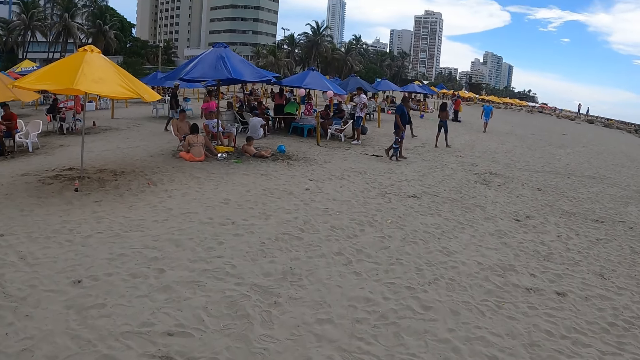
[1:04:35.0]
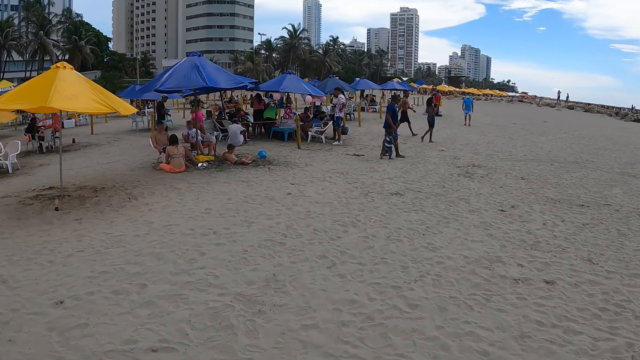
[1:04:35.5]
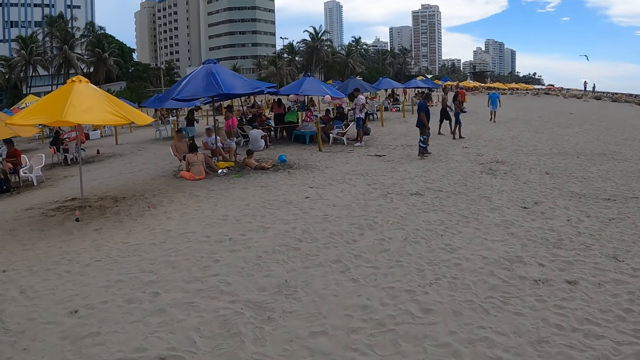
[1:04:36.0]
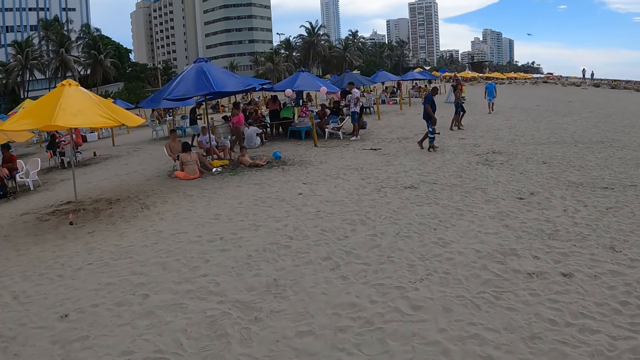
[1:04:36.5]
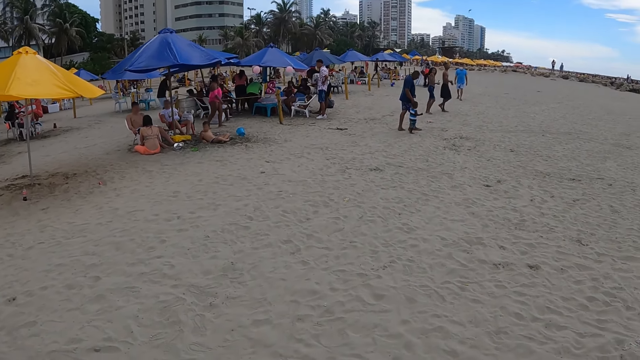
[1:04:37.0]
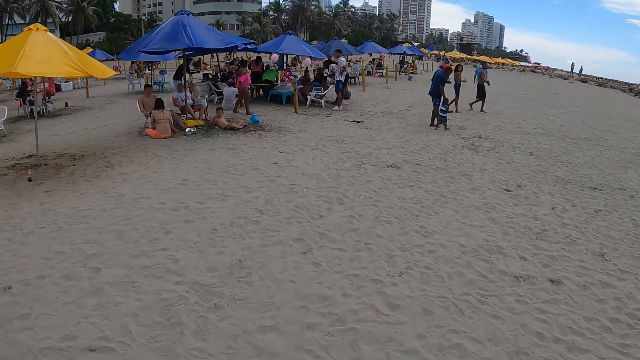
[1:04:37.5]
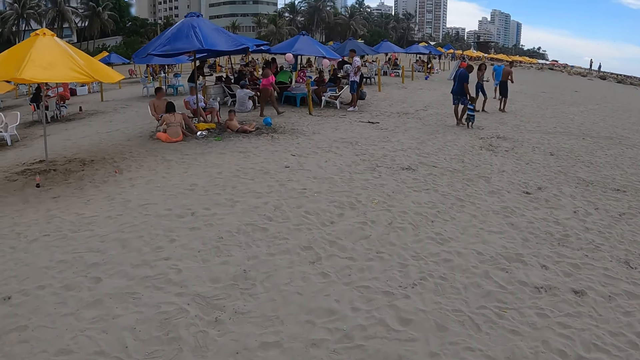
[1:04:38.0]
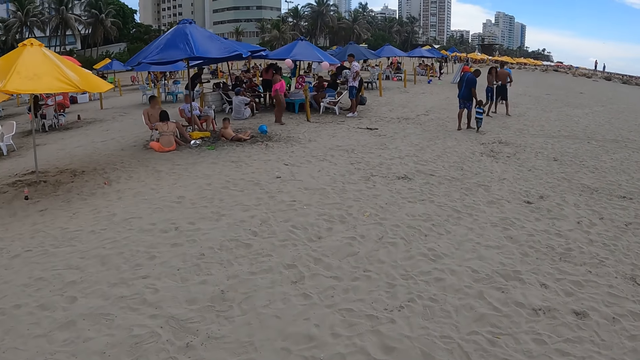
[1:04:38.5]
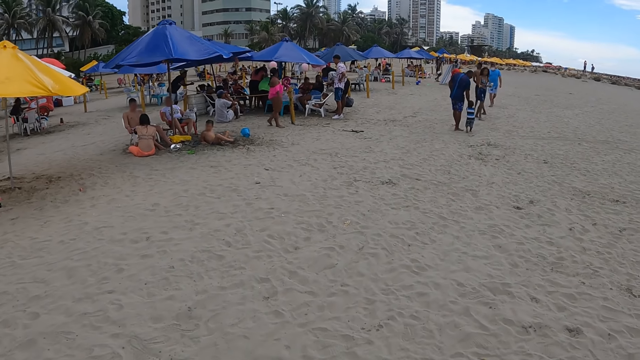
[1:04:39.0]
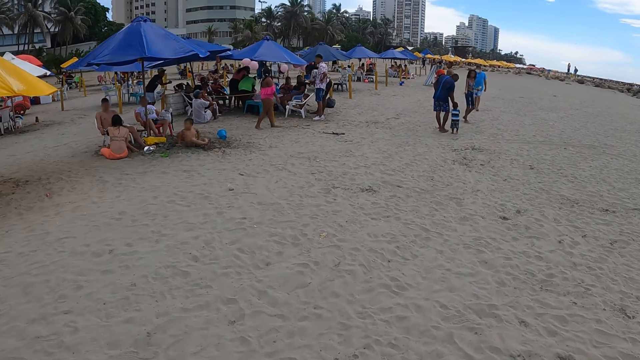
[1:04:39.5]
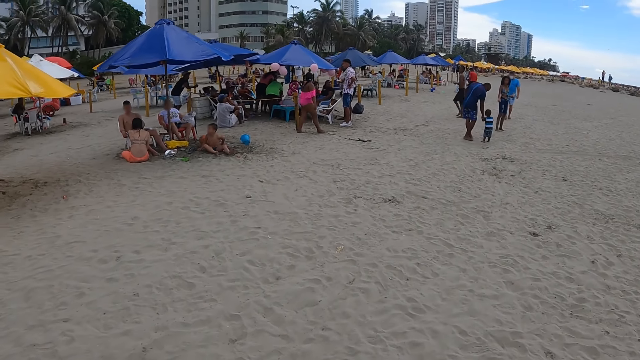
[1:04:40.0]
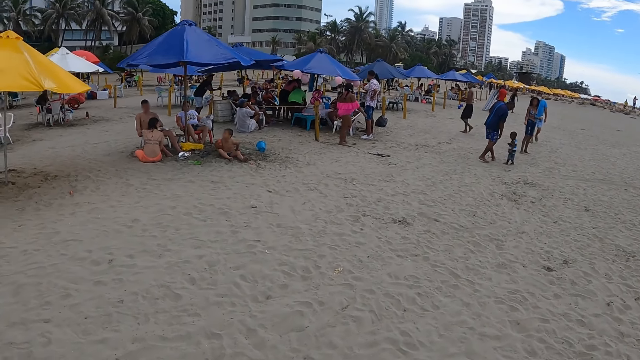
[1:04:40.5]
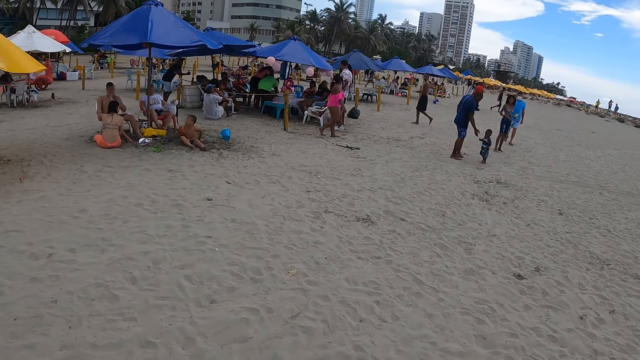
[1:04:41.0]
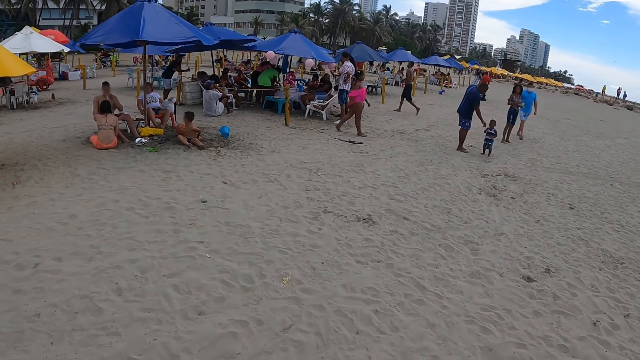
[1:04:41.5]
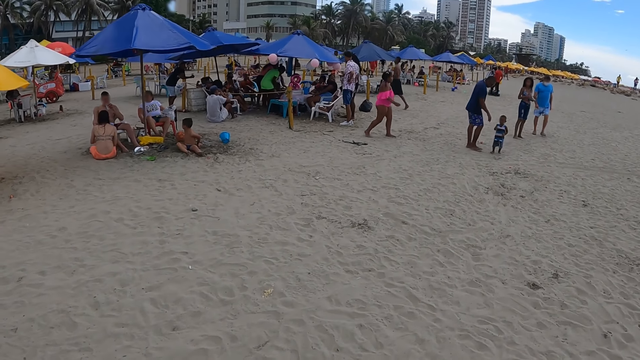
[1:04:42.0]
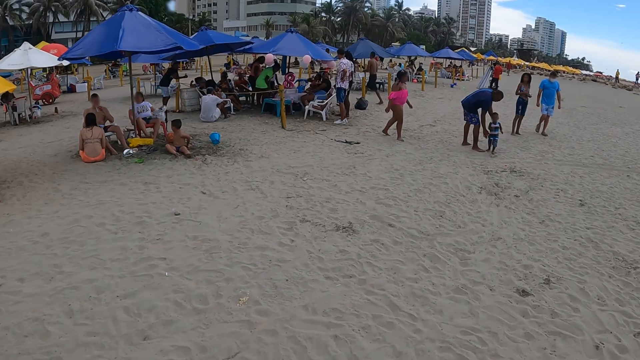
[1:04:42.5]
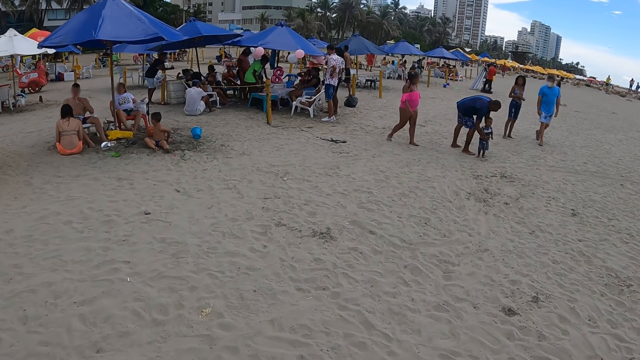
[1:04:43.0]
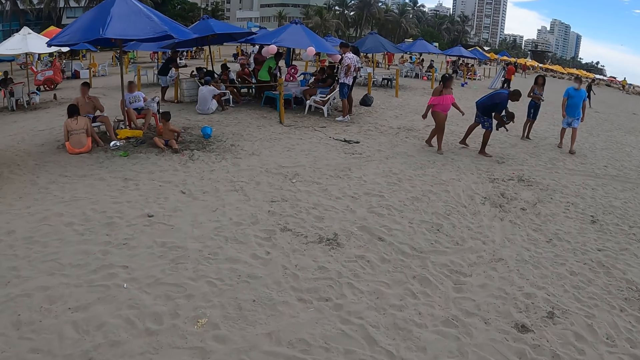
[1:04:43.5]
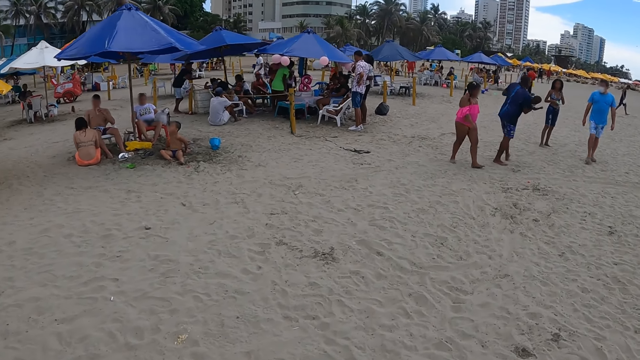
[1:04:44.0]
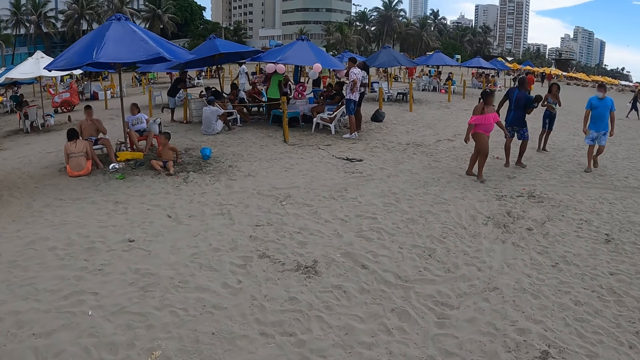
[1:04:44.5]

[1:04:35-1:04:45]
The camera wearer walks across the beach.

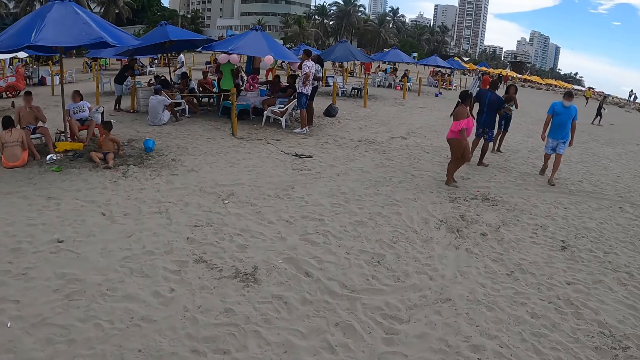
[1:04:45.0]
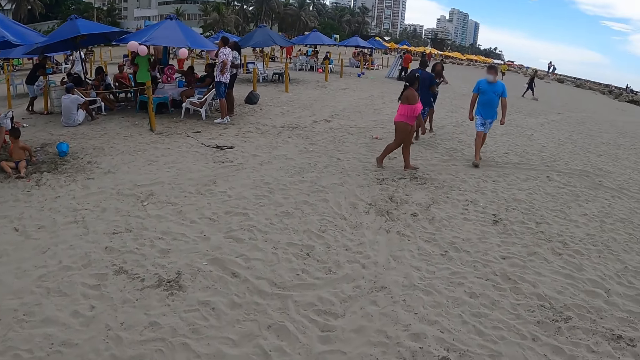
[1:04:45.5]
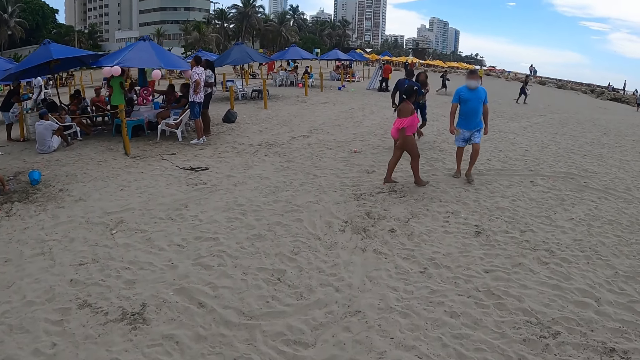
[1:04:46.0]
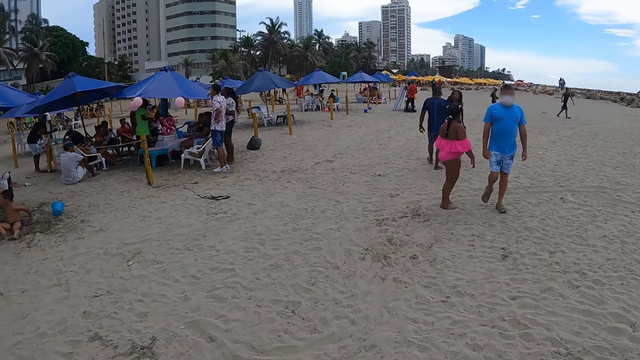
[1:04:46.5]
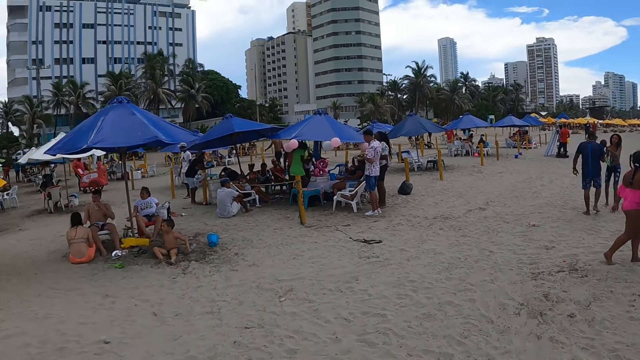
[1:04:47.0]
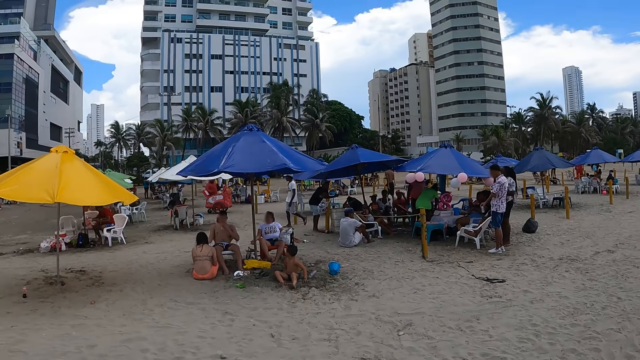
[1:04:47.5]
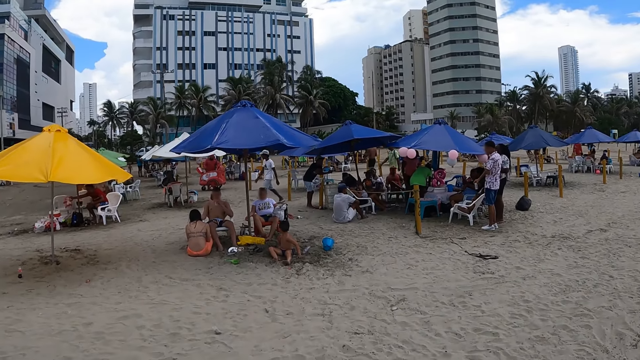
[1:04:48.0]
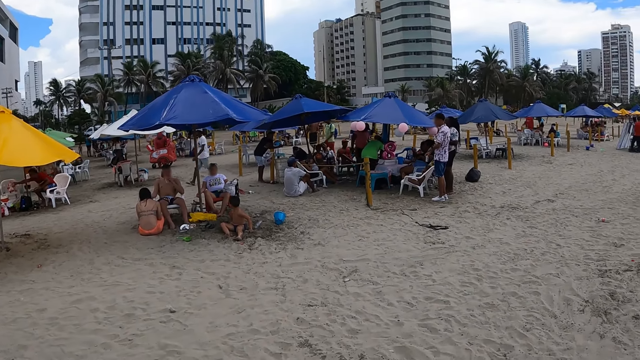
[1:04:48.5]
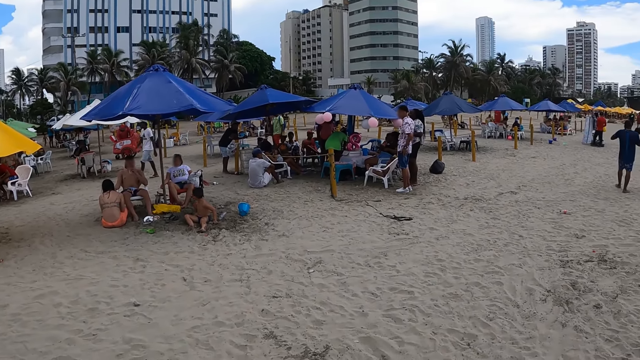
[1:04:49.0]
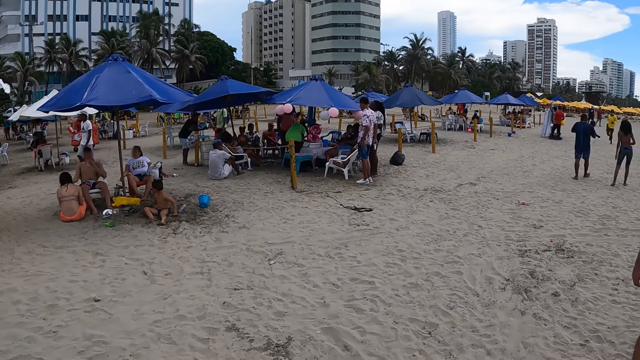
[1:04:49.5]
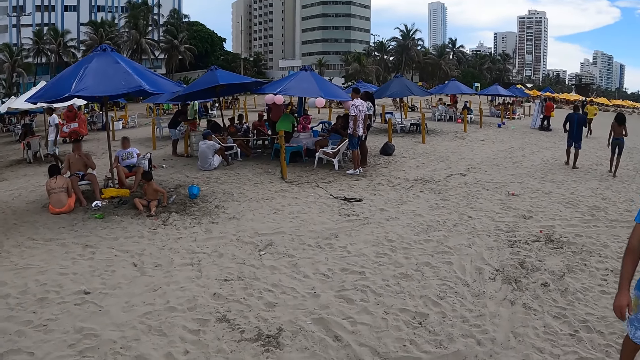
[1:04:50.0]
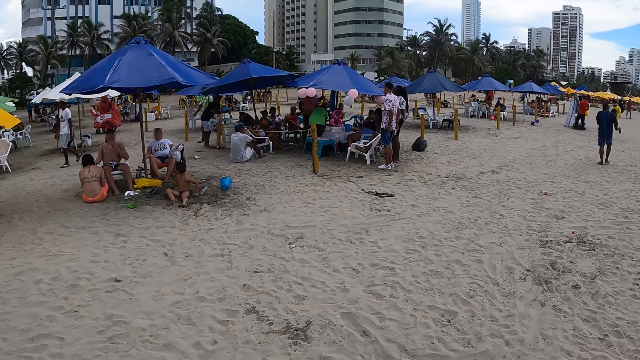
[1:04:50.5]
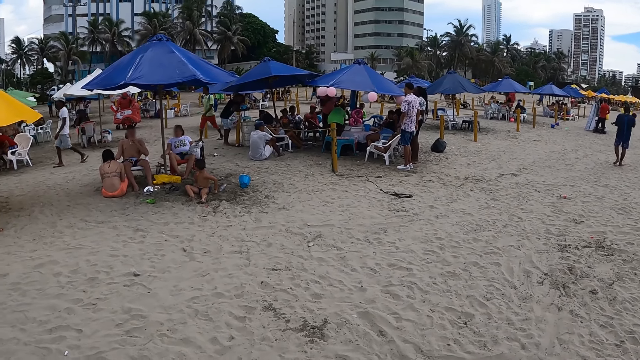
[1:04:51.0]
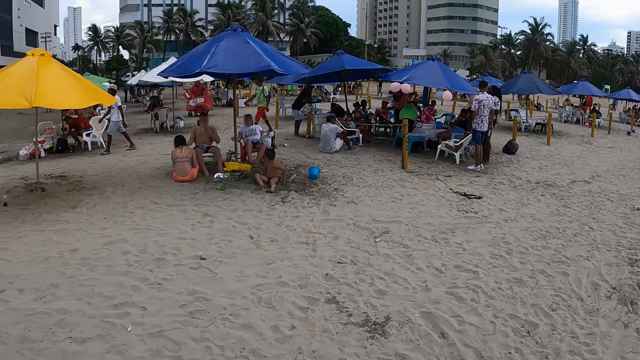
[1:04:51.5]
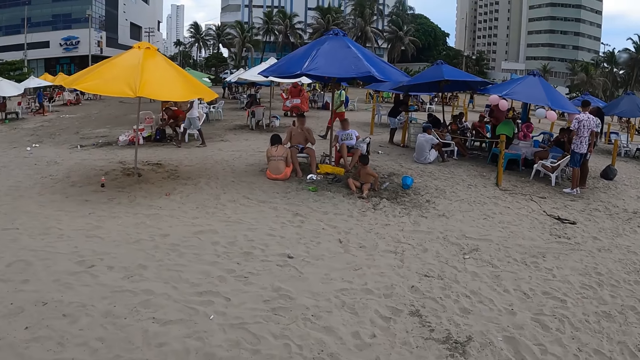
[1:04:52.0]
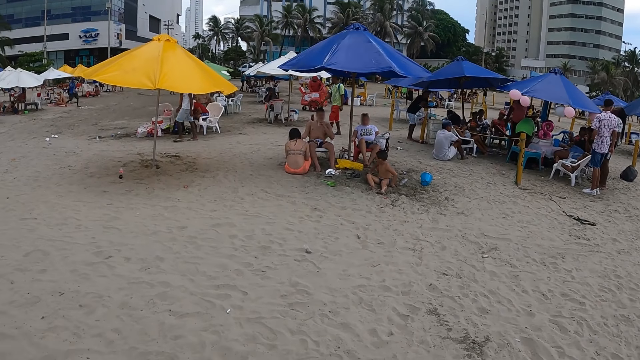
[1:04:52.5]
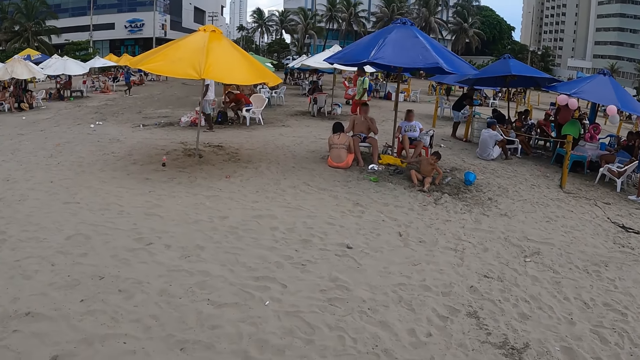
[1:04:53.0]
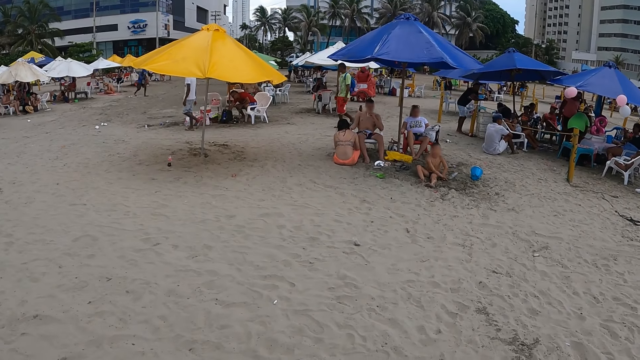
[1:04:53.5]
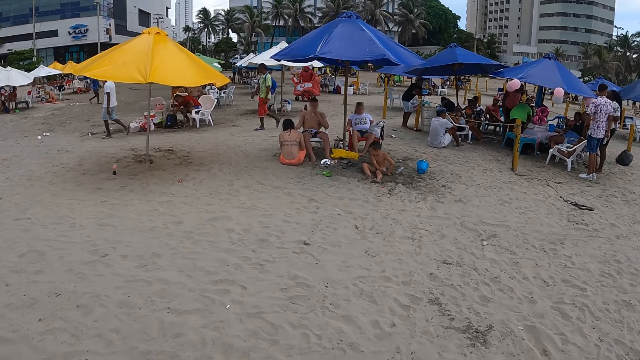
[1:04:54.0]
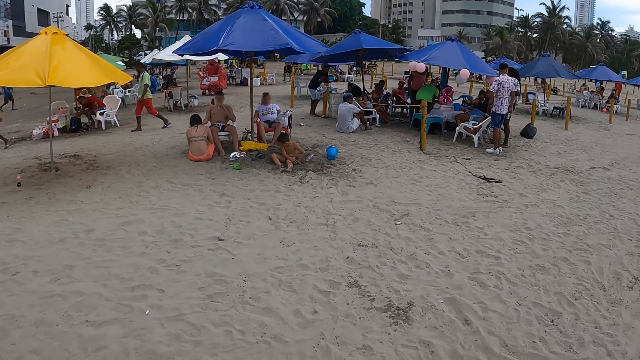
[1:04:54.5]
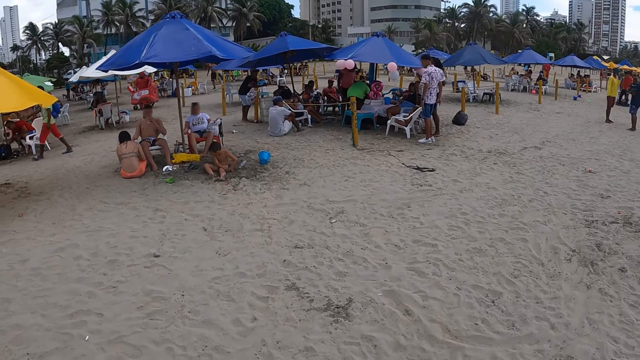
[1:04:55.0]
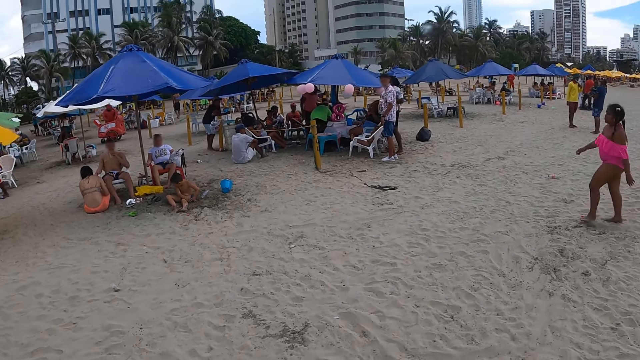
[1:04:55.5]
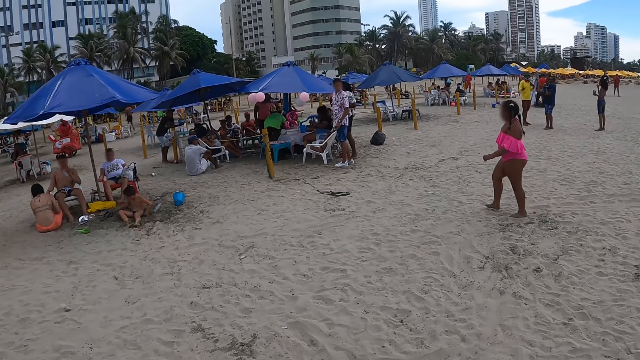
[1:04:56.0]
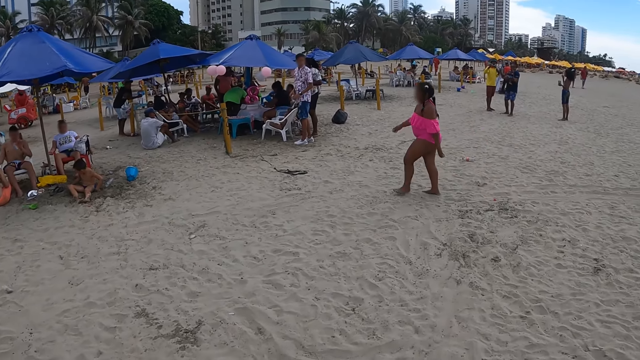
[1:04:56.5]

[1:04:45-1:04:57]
The camera wearer stands. They look around the beach.
